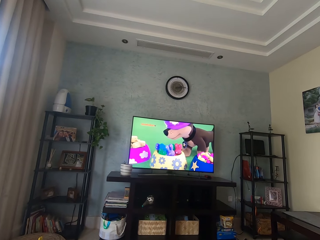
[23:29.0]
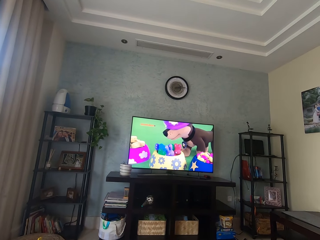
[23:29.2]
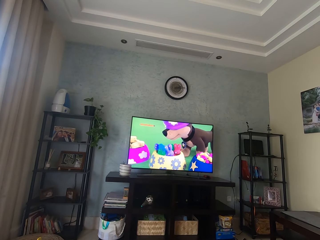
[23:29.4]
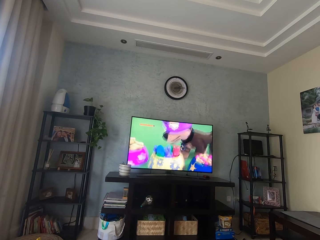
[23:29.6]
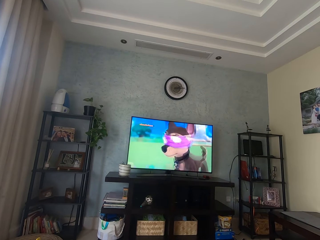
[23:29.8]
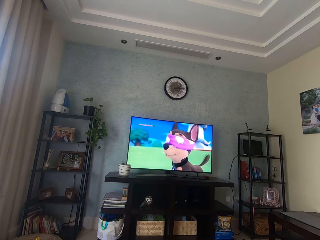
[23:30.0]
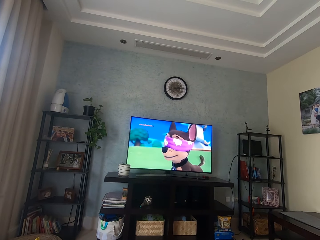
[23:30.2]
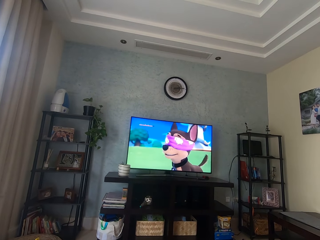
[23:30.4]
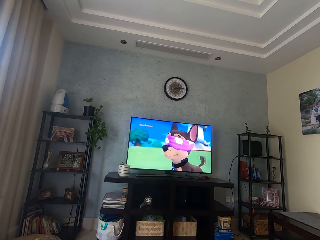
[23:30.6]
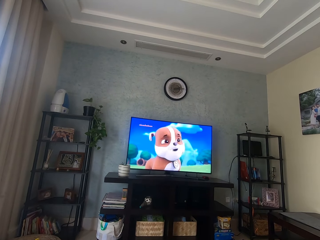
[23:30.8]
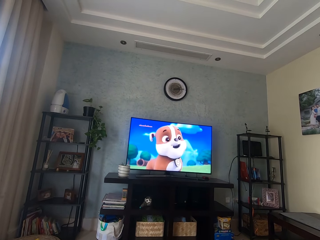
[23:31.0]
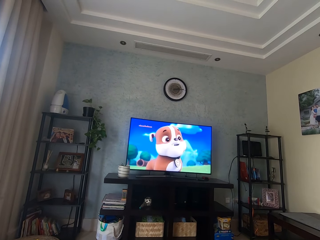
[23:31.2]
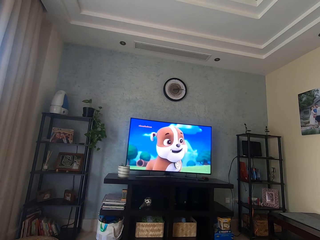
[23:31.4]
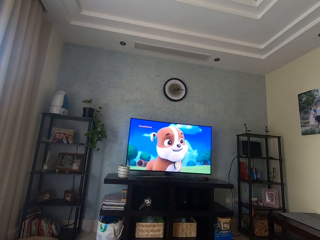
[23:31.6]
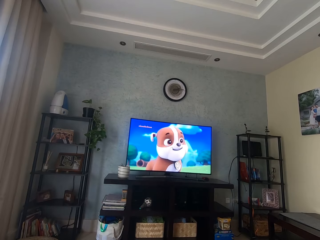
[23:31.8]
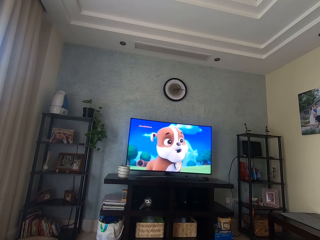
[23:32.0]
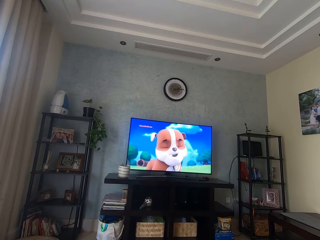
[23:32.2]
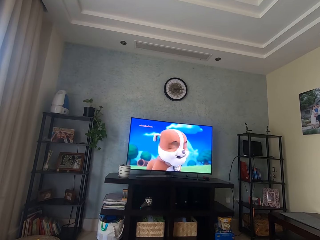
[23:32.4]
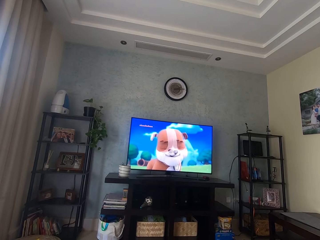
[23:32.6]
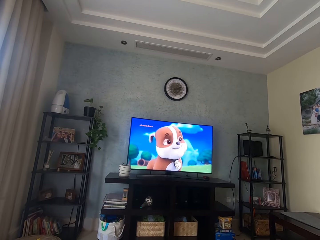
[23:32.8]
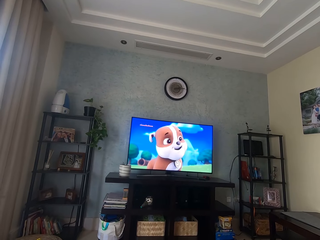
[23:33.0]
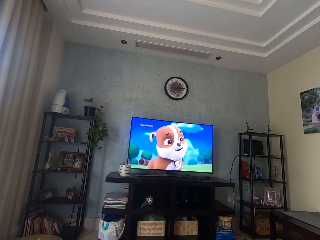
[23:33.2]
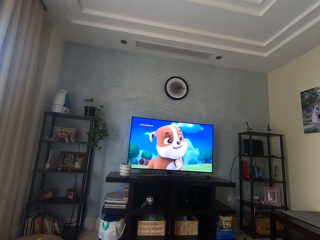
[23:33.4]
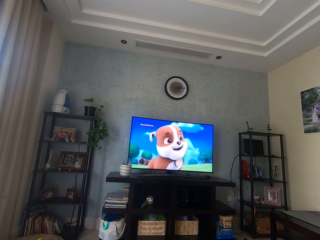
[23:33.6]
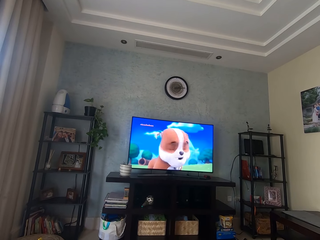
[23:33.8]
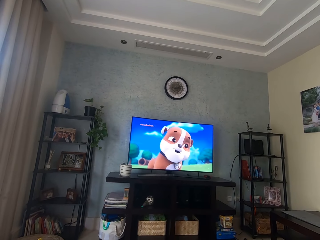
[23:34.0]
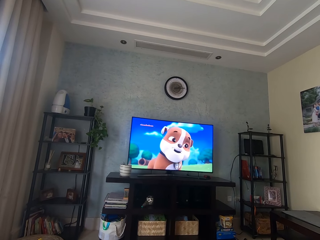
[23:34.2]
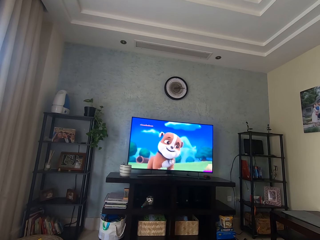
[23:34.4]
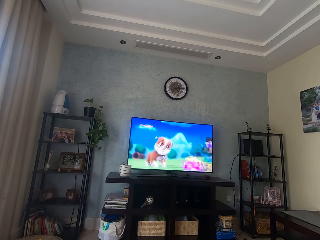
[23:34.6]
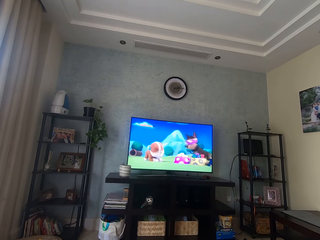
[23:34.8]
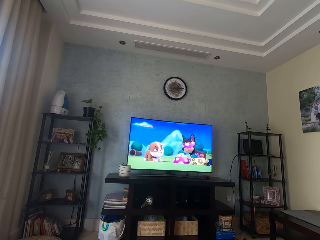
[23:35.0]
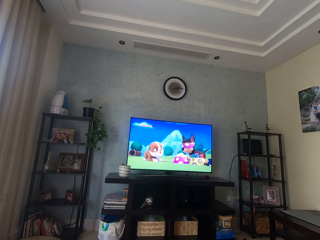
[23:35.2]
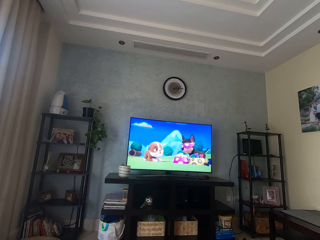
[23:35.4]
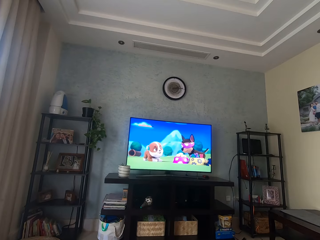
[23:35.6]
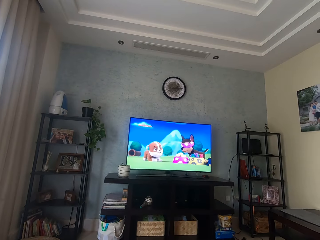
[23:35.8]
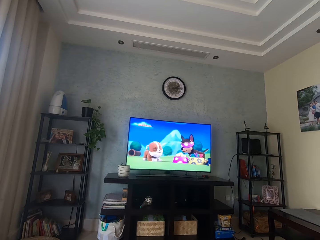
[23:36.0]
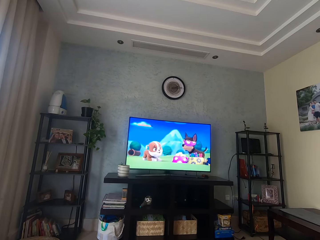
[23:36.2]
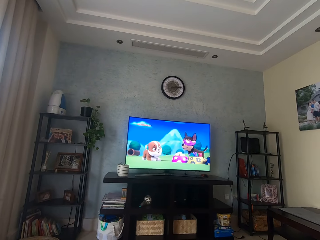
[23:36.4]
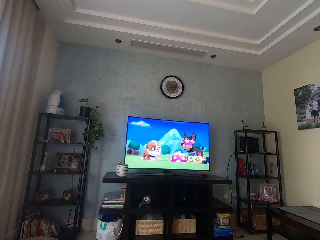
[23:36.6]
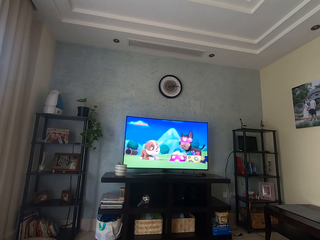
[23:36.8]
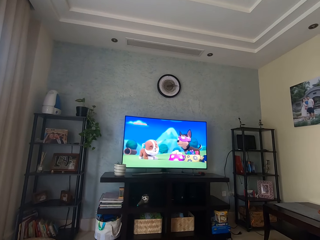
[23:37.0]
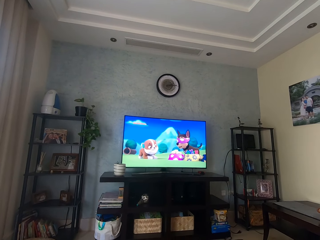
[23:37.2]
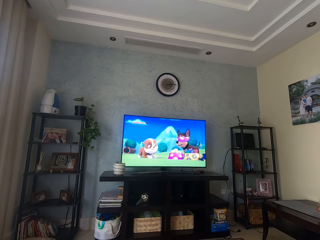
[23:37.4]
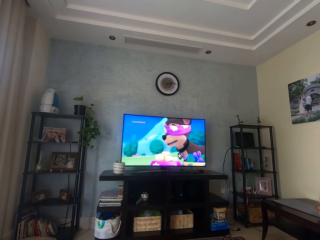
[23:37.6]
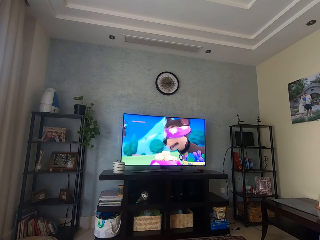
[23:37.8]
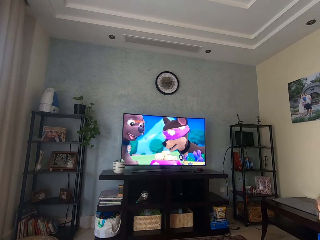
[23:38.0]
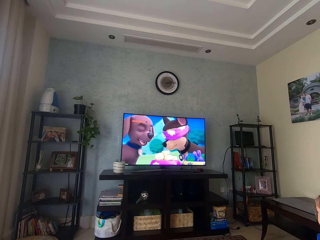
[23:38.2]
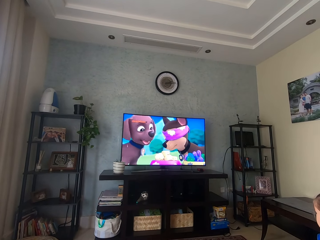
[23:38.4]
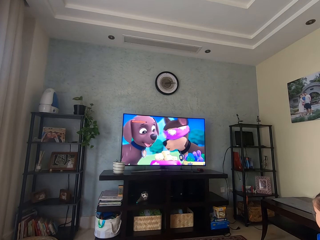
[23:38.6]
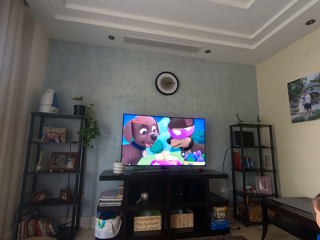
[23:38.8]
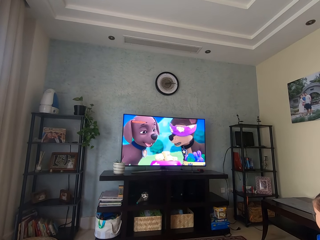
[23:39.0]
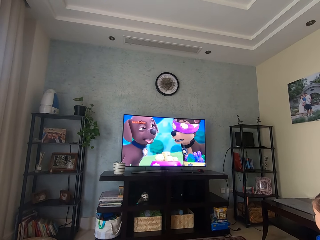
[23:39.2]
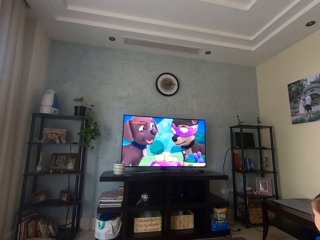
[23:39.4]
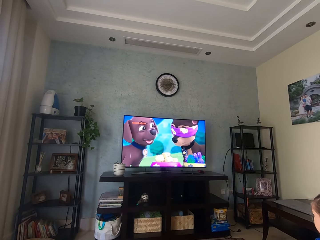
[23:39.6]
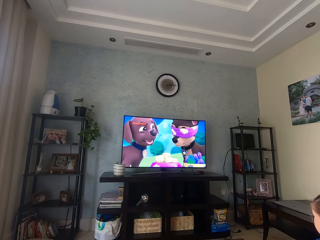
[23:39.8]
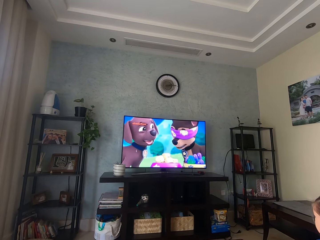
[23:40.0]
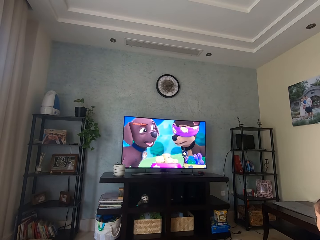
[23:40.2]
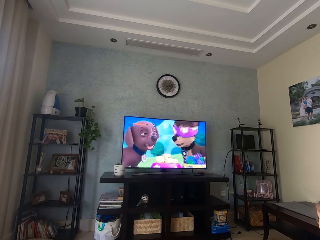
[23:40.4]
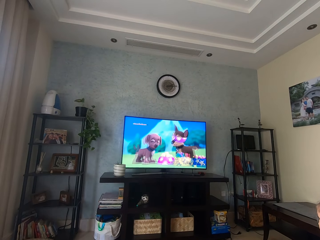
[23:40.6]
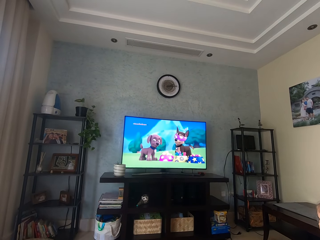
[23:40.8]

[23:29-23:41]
The camera wearer watches a cartoon.

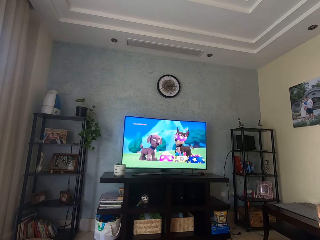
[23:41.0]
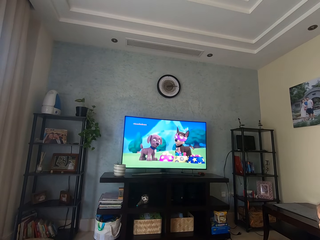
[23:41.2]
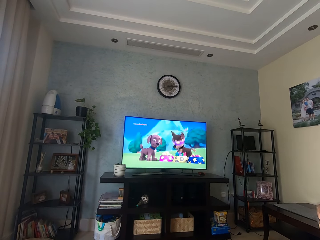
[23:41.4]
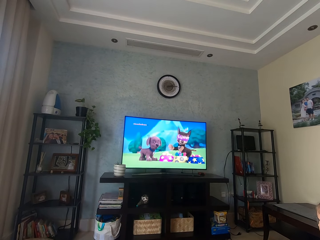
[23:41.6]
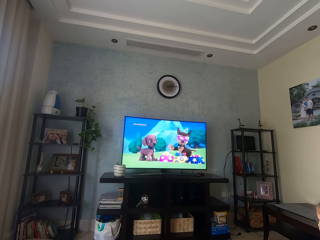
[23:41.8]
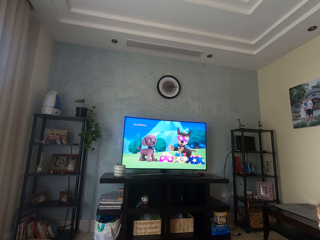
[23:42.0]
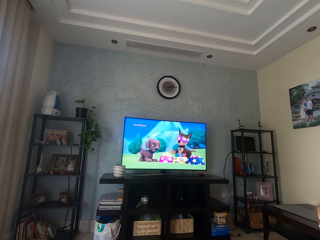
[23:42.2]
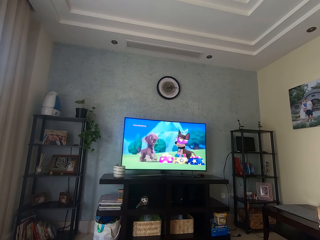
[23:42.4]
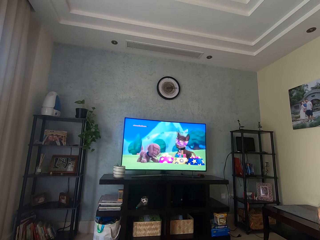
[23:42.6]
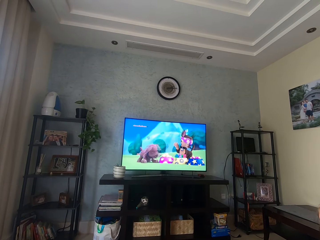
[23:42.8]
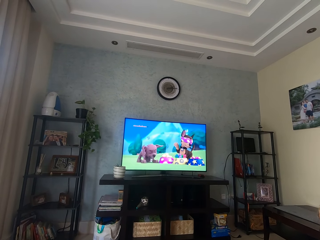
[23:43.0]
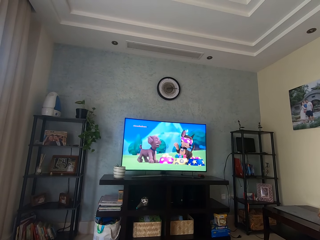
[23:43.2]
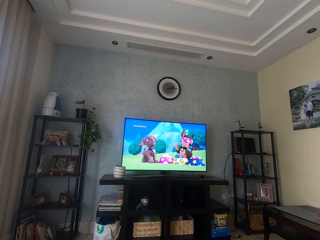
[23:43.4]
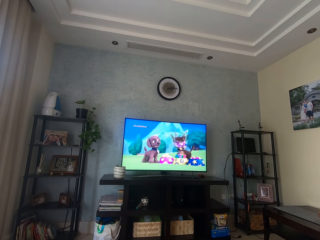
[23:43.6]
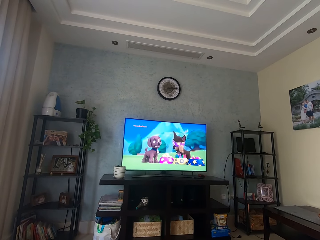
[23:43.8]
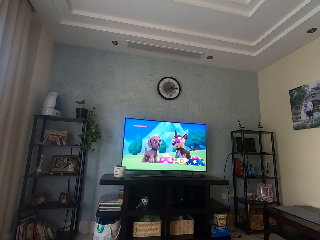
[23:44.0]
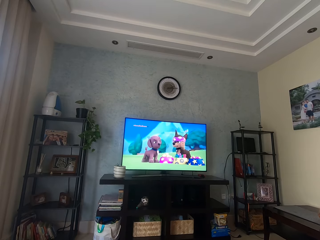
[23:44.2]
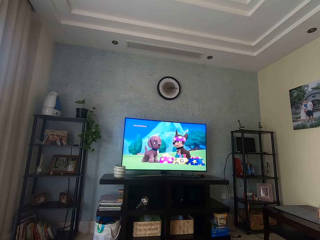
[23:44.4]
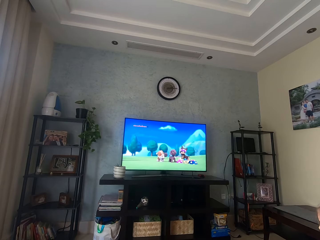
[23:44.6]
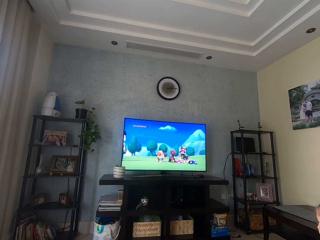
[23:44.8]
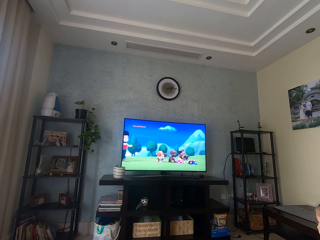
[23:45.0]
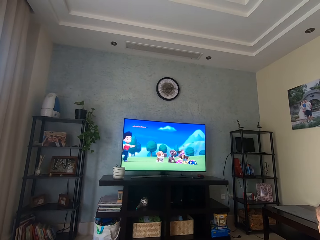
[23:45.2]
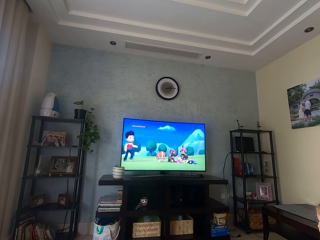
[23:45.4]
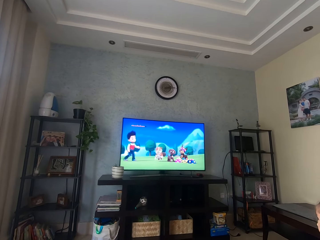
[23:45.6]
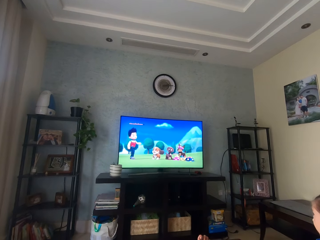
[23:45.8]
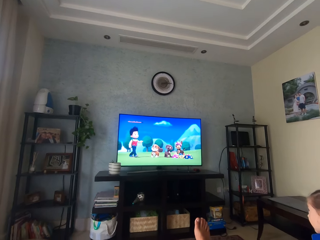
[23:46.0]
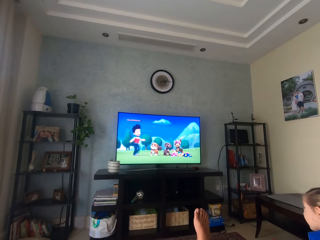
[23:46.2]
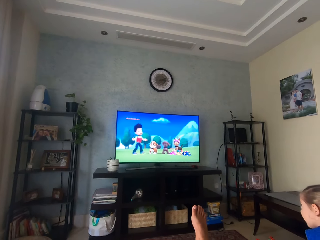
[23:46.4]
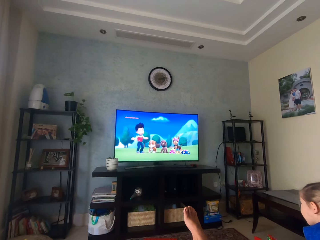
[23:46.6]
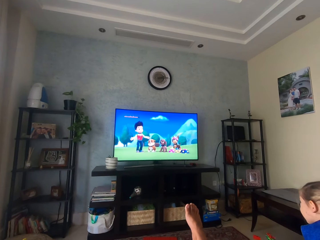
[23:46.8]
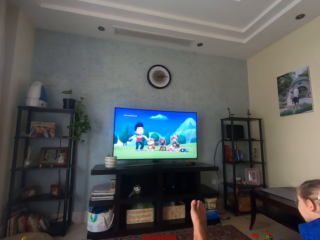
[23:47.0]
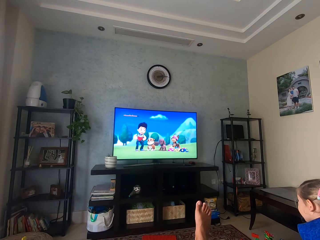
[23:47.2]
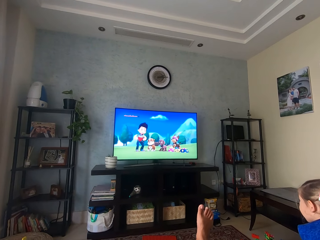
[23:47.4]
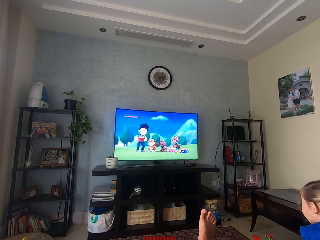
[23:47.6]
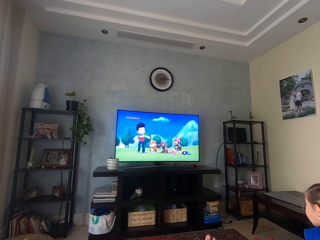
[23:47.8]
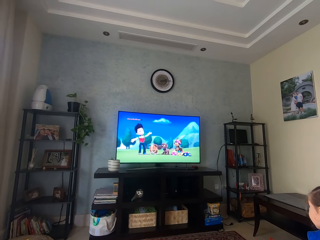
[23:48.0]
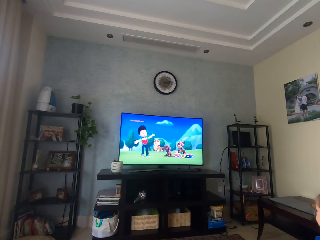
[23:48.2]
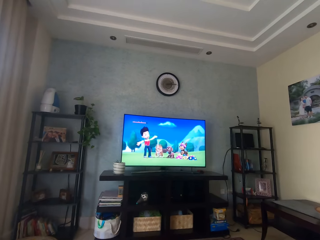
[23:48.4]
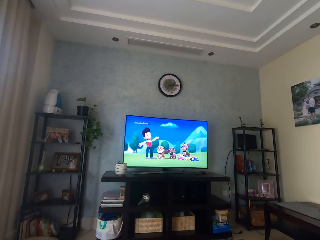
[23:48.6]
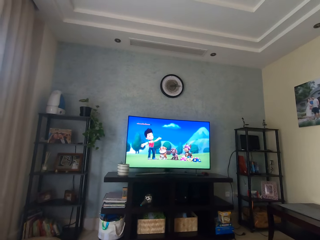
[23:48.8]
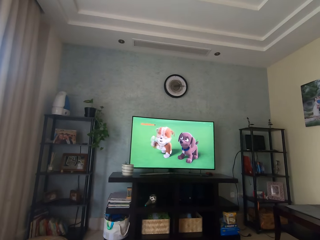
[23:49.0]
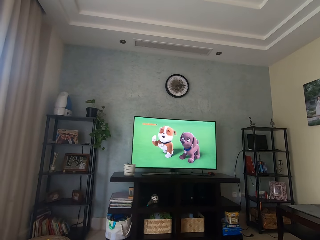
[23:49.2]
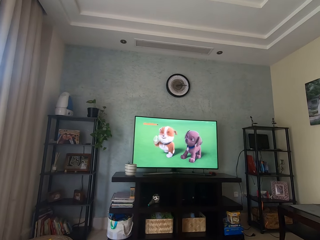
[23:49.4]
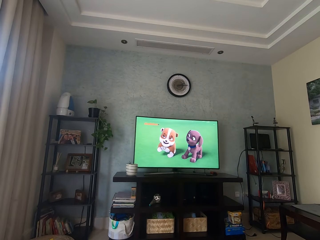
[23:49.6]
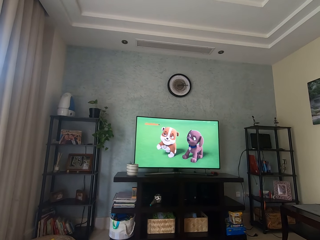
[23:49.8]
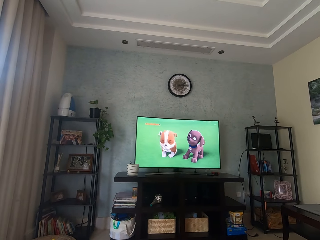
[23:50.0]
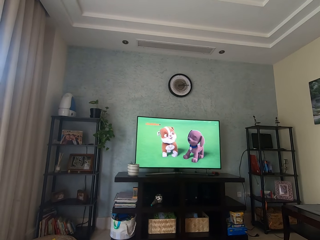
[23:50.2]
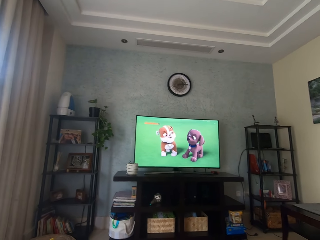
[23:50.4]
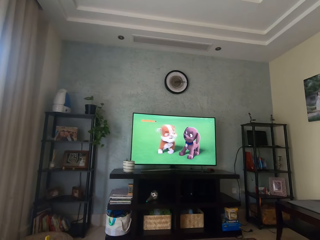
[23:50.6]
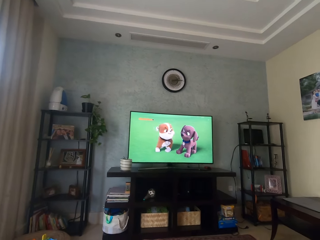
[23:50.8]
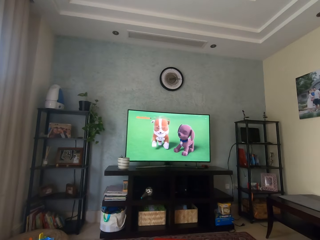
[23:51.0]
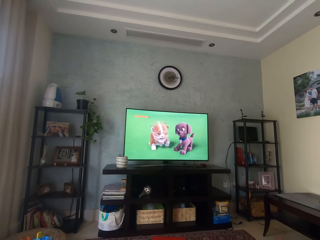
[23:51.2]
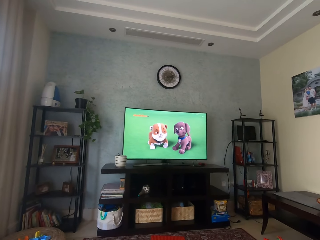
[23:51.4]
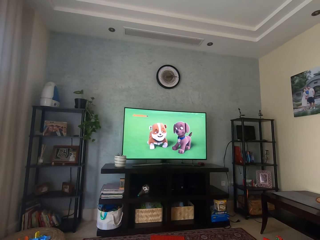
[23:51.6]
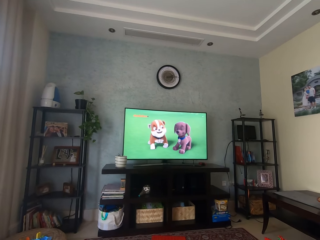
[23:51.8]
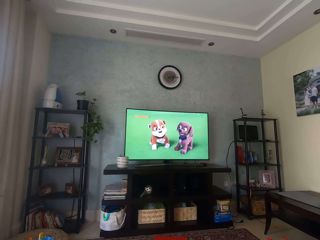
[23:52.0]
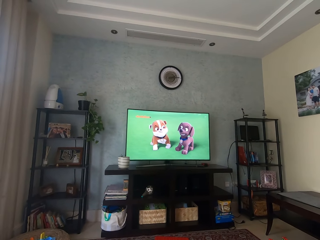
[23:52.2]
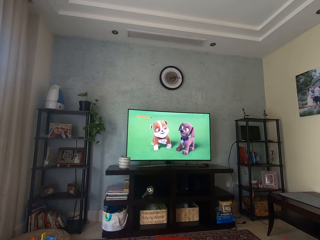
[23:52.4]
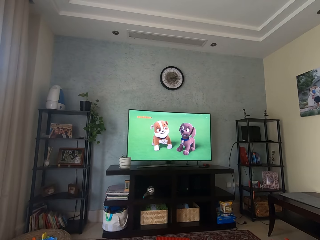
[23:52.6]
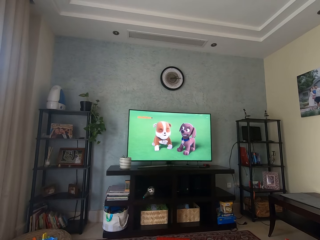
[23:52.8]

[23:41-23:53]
A person swings a leg. The camera wearer moves his leg.
